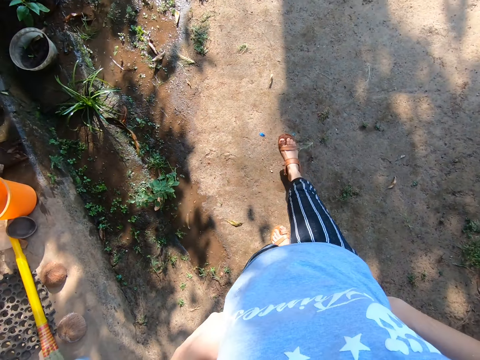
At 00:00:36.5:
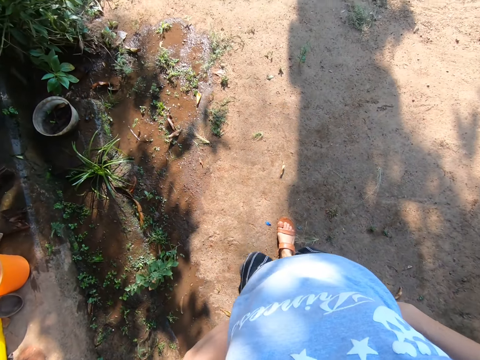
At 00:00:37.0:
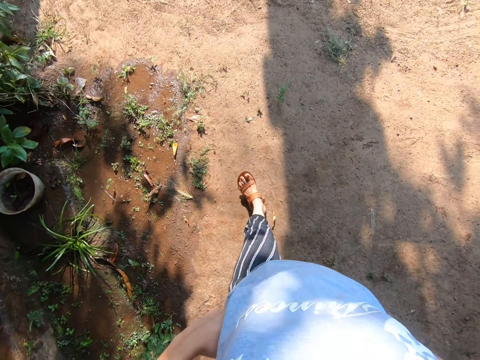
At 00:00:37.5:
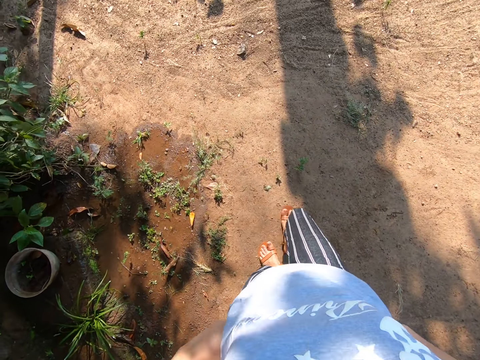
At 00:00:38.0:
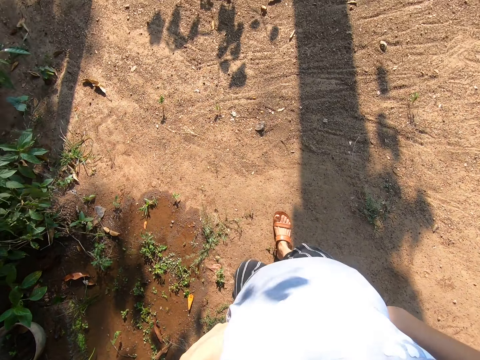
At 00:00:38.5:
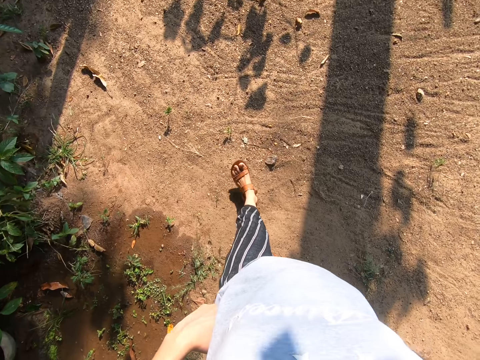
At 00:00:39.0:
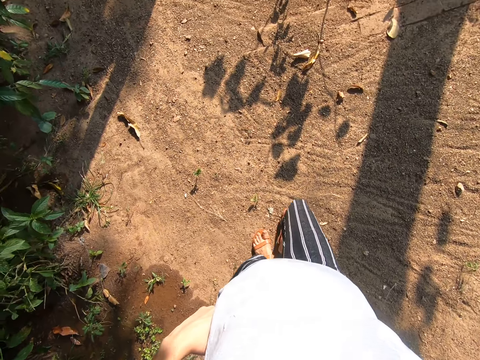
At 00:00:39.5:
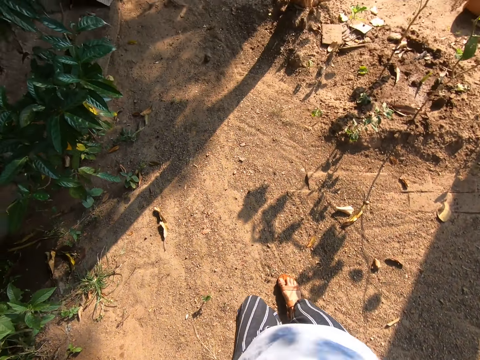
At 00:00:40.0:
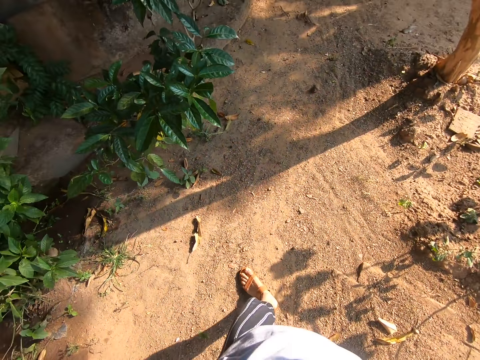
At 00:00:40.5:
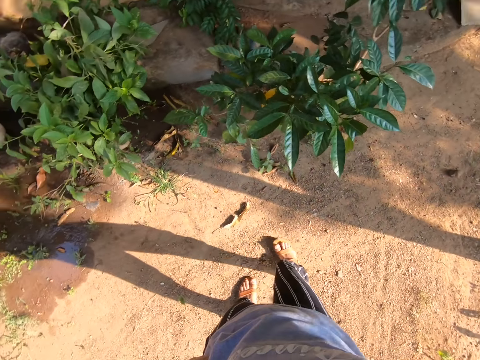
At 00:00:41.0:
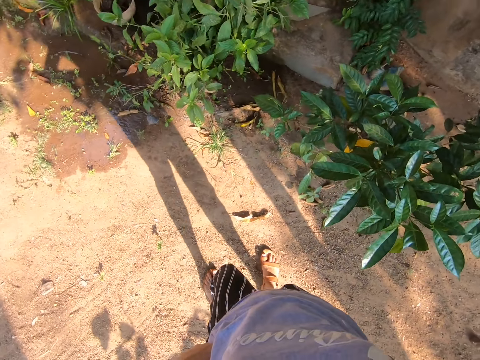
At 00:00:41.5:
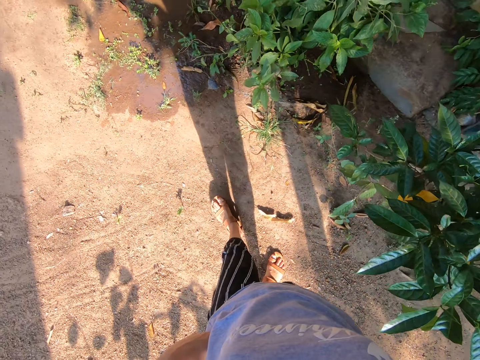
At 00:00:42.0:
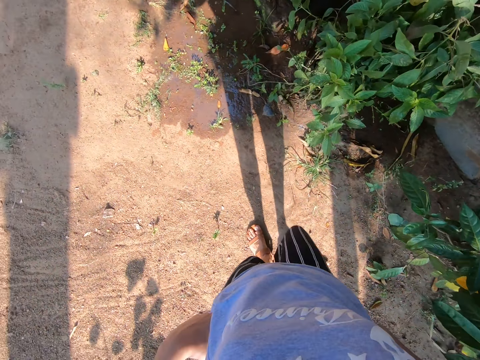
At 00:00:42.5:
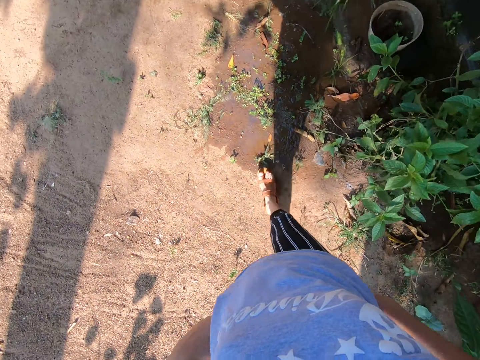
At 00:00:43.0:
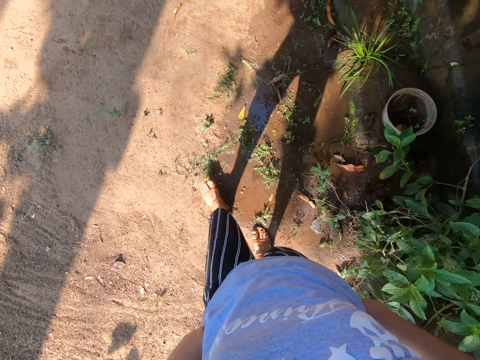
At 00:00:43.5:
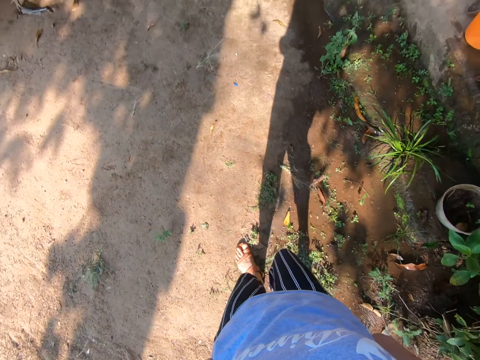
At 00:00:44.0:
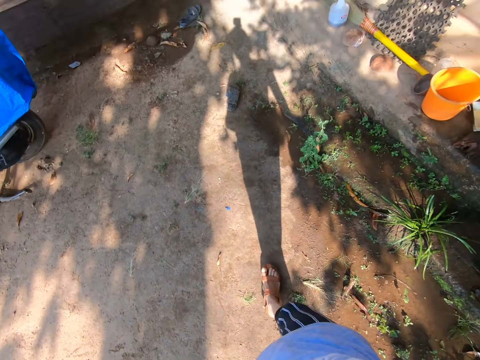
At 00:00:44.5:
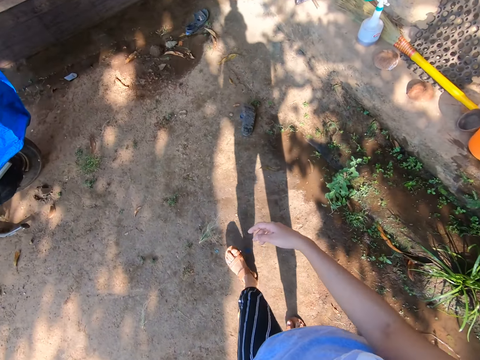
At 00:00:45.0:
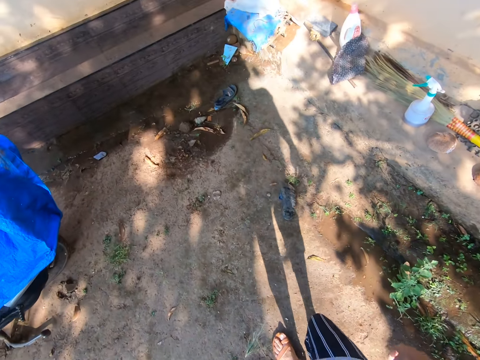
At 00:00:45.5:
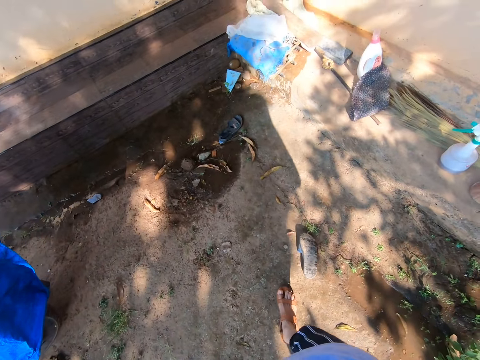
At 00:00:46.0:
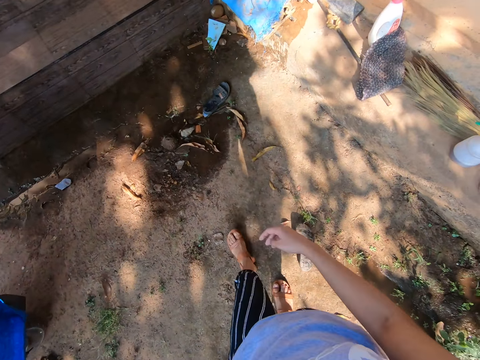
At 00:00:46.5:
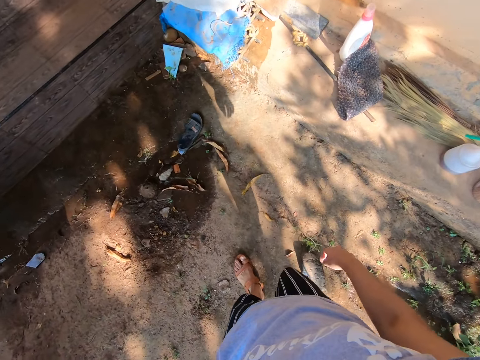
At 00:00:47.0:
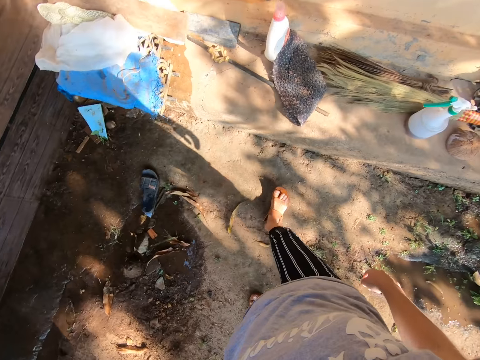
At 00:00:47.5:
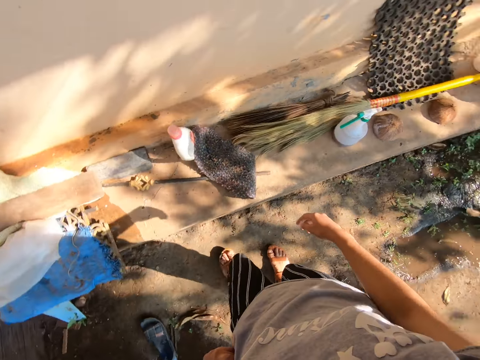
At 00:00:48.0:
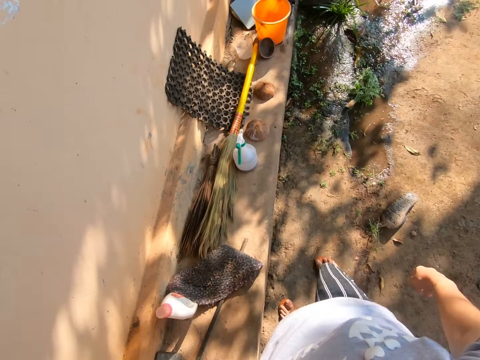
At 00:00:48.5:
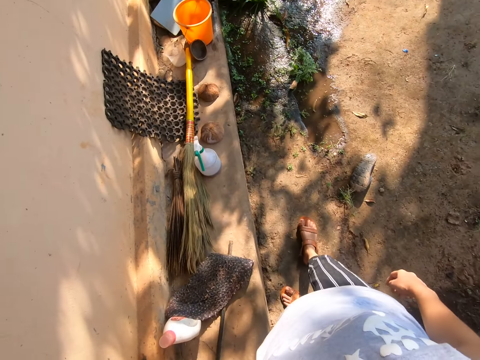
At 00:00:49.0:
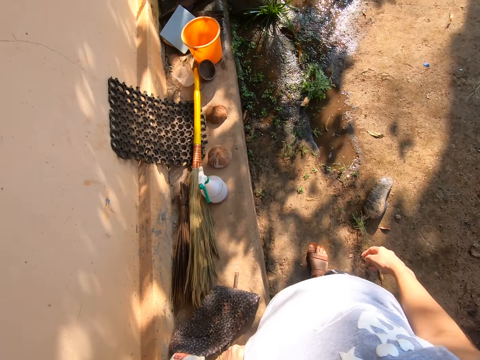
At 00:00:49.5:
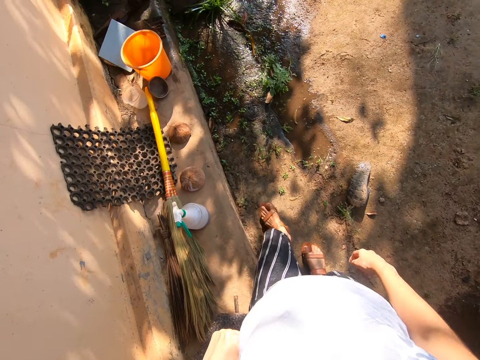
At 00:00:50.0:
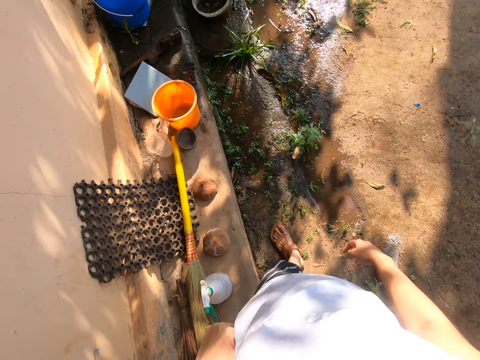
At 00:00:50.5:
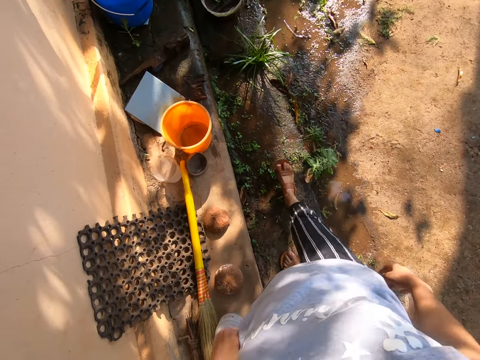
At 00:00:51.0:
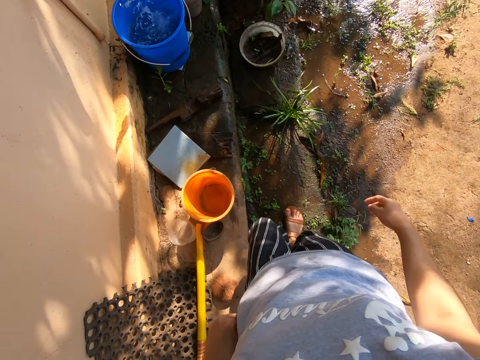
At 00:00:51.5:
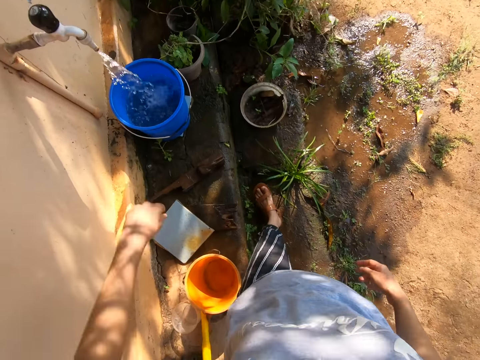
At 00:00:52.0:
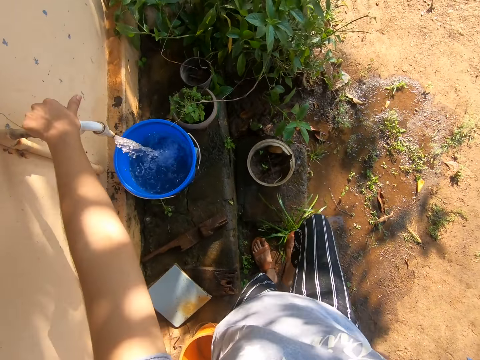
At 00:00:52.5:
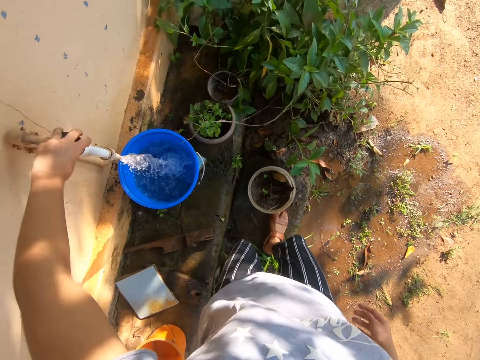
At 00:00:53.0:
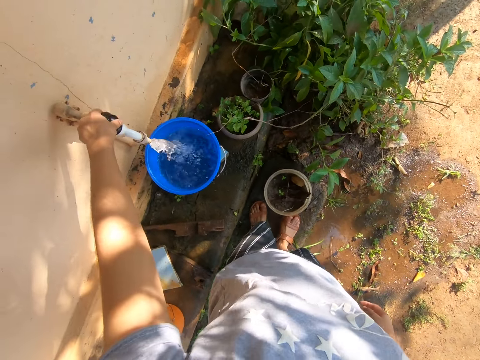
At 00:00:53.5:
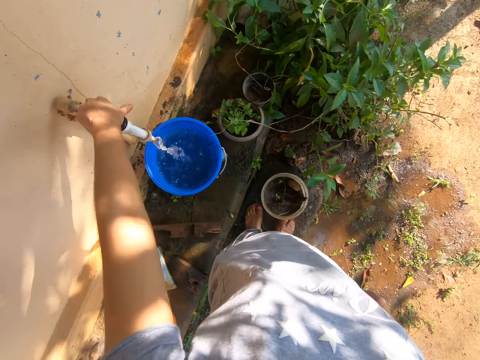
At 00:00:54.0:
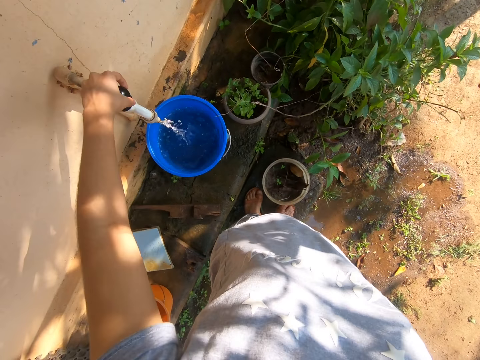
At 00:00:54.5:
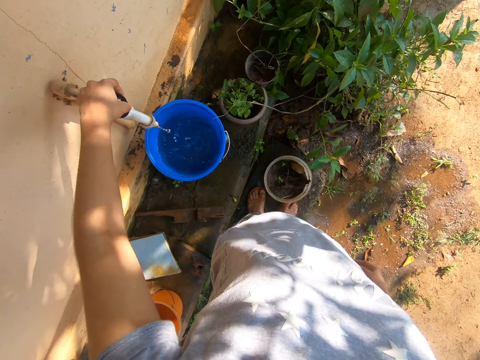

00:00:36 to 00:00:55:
The camera wearer looks around a verandah. They walk around the verandah. They look around the verandah. They walk around the verandah. They close a tap.

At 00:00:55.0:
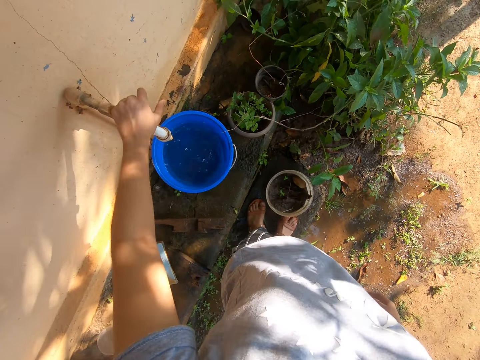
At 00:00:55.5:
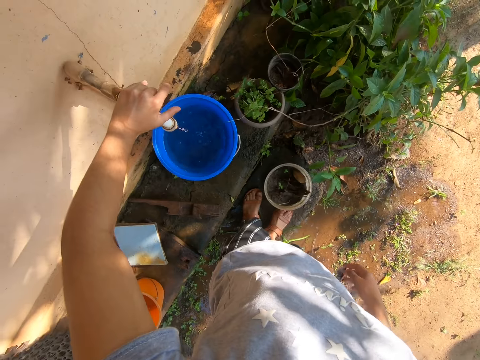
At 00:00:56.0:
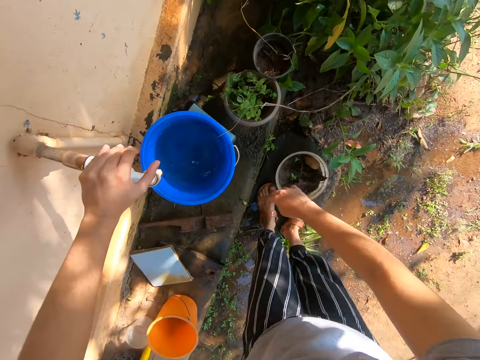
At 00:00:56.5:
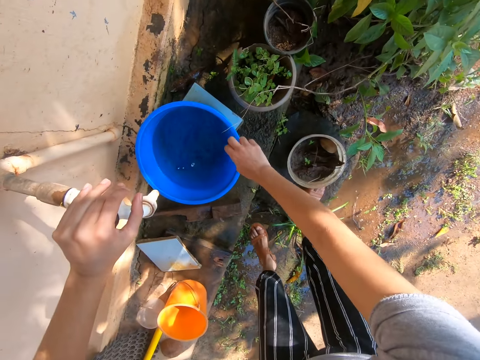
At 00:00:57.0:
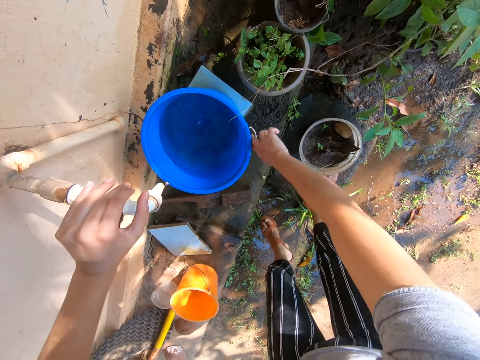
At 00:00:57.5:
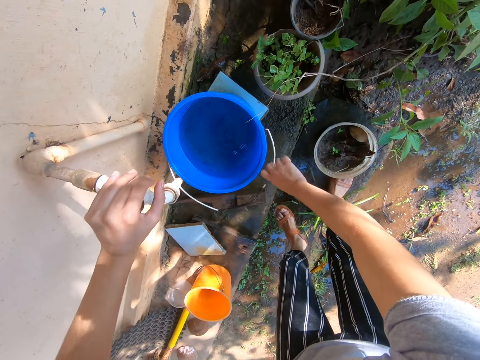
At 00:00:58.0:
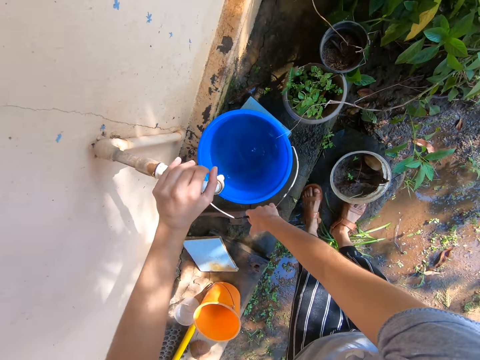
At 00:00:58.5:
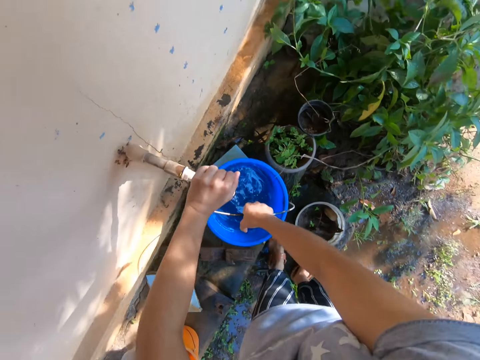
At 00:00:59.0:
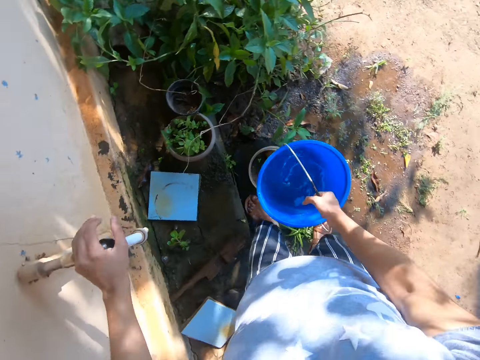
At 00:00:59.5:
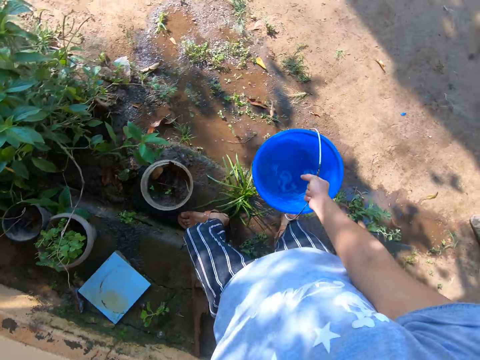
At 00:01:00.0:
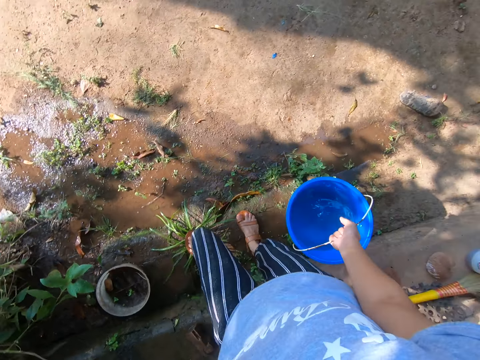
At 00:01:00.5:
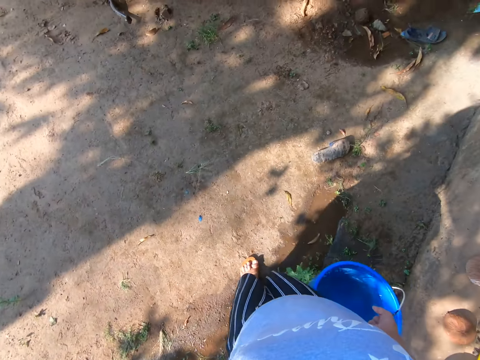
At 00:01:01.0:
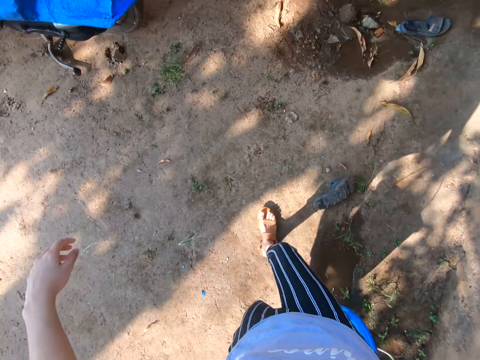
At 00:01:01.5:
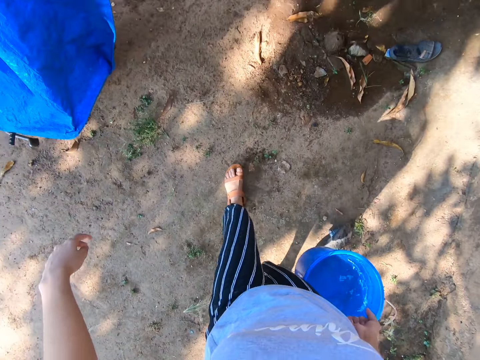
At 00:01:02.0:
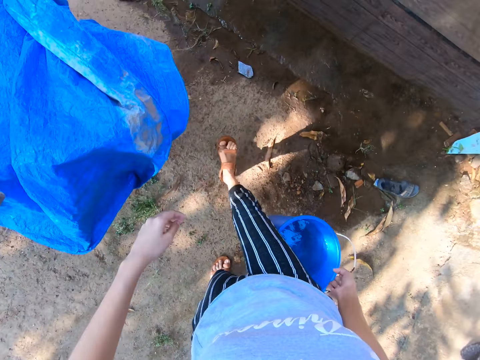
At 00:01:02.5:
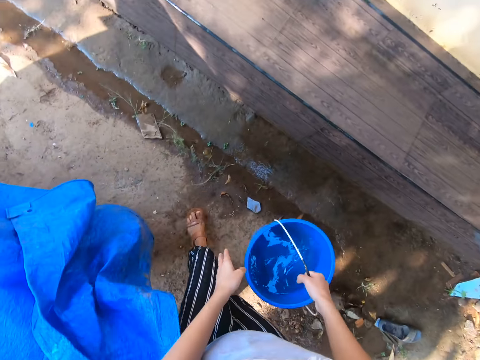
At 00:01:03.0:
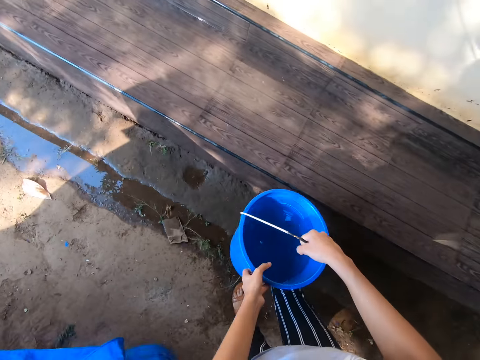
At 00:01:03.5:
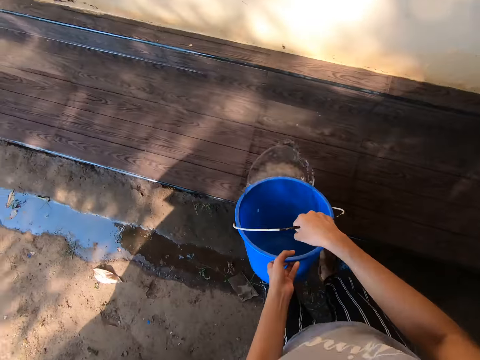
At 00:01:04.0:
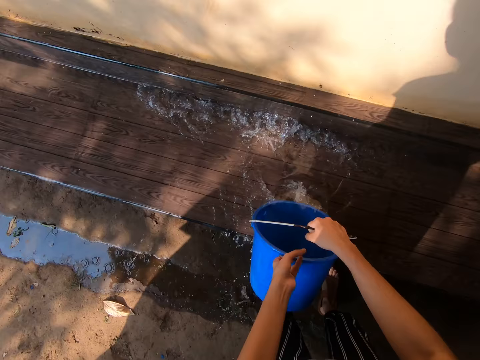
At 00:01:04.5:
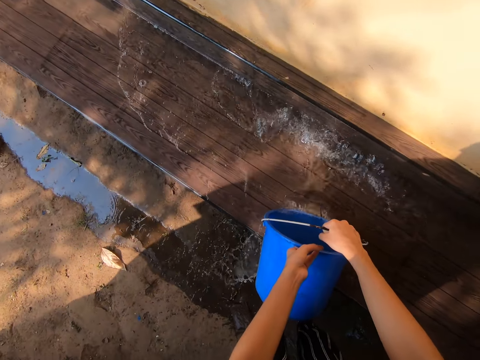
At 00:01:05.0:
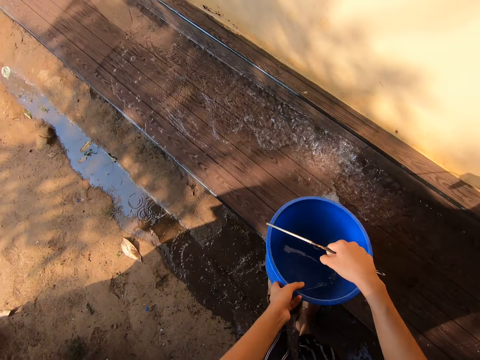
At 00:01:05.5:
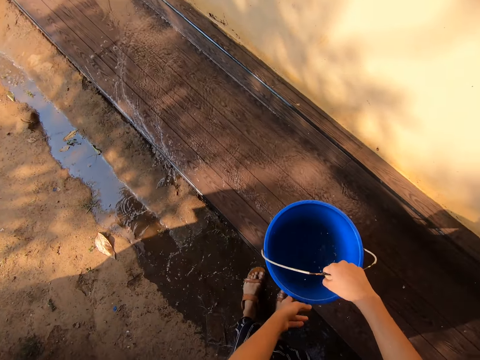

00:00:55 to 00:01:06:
The camera wearer picks up a bucket. They walk around a verandah. They carry the bucket with water. They pour water on the washed area.
